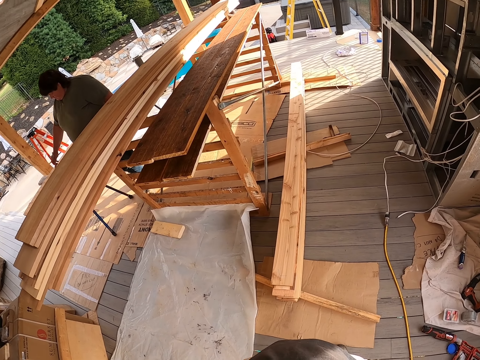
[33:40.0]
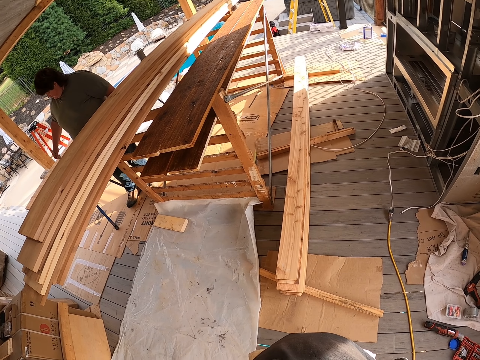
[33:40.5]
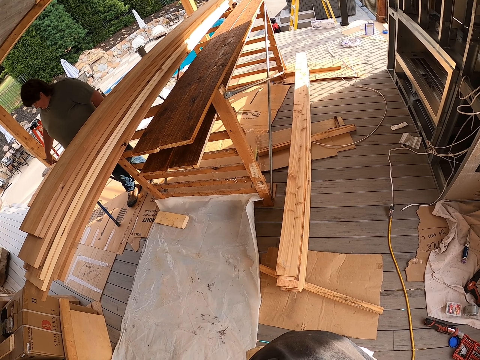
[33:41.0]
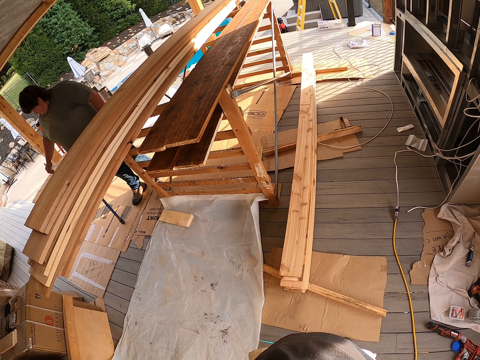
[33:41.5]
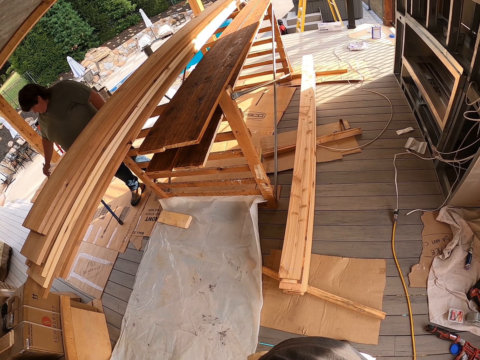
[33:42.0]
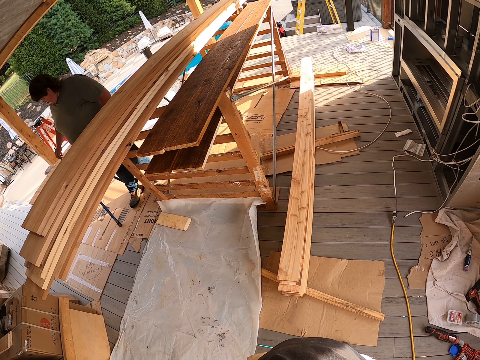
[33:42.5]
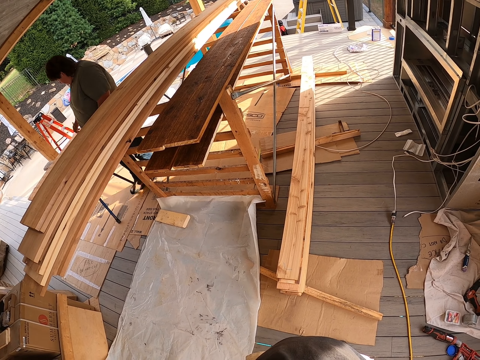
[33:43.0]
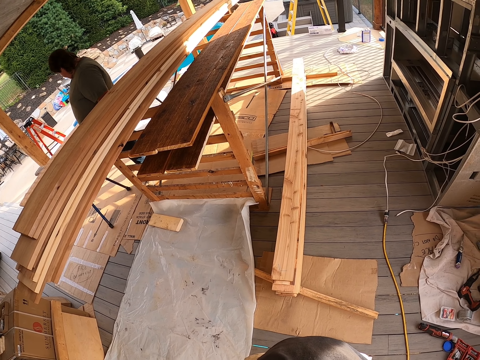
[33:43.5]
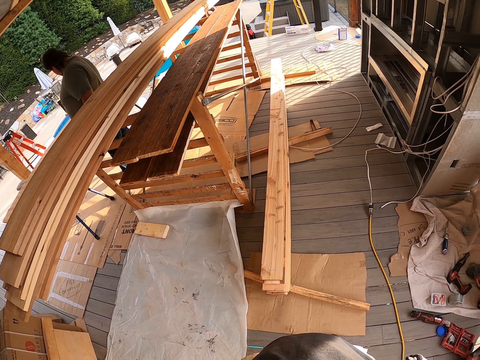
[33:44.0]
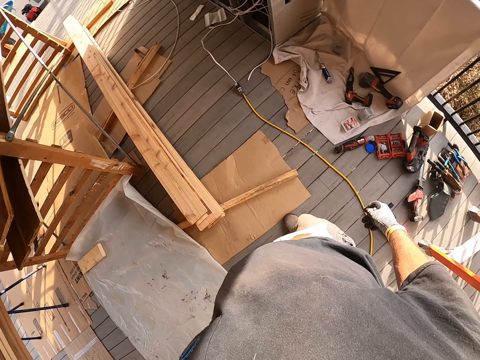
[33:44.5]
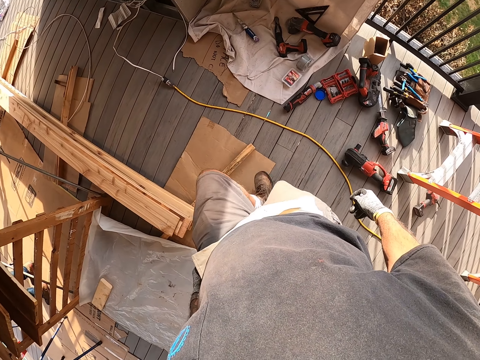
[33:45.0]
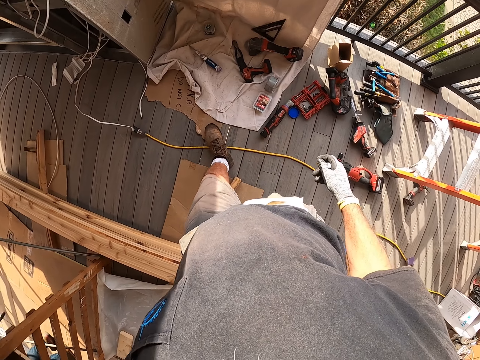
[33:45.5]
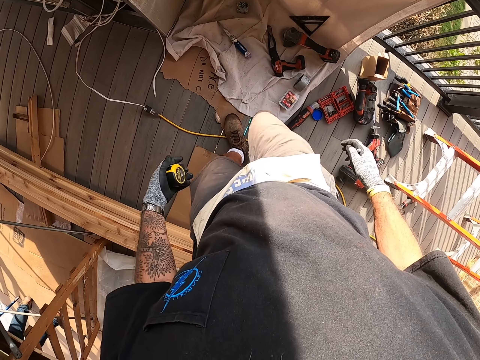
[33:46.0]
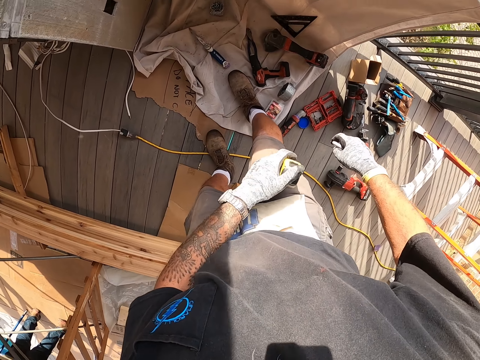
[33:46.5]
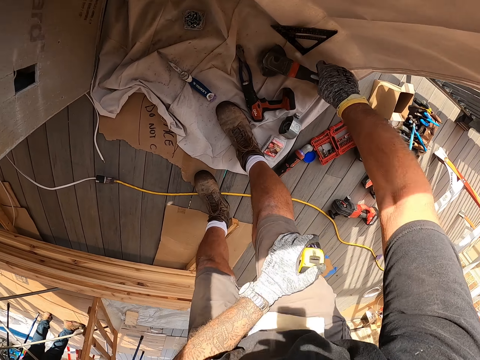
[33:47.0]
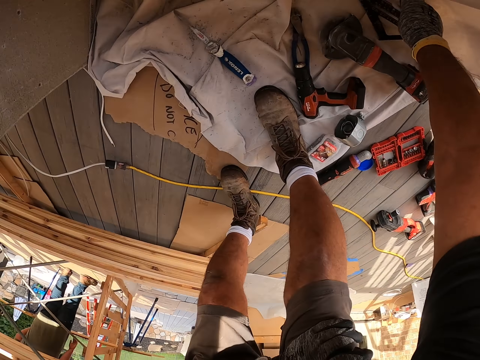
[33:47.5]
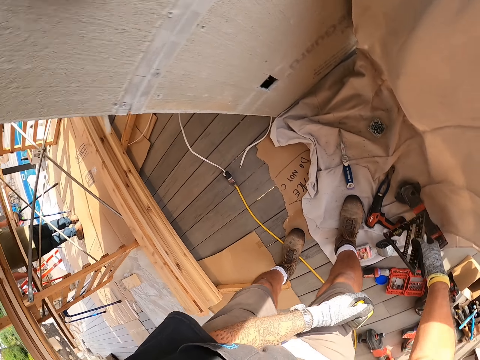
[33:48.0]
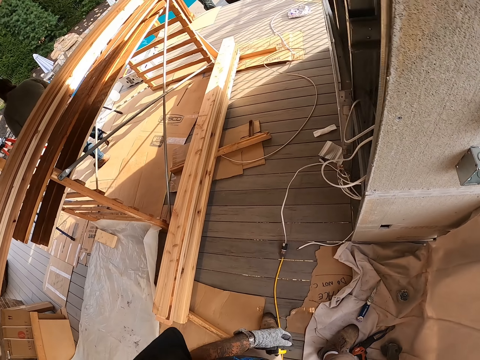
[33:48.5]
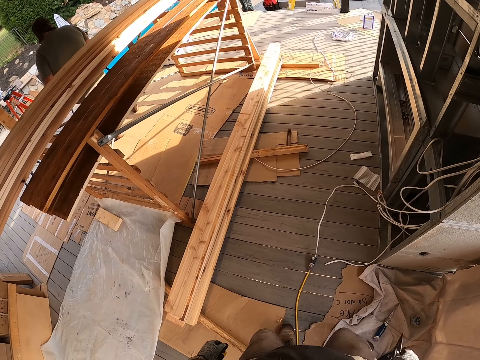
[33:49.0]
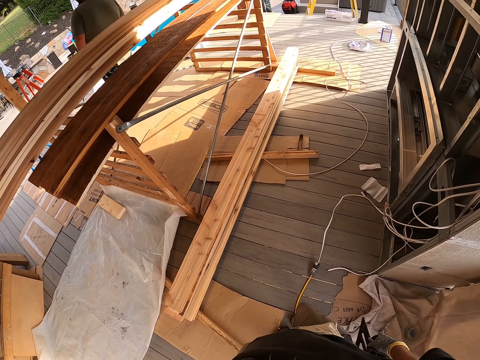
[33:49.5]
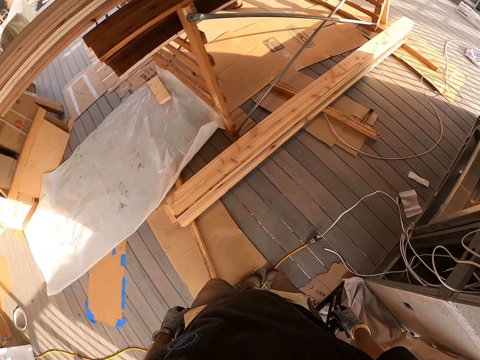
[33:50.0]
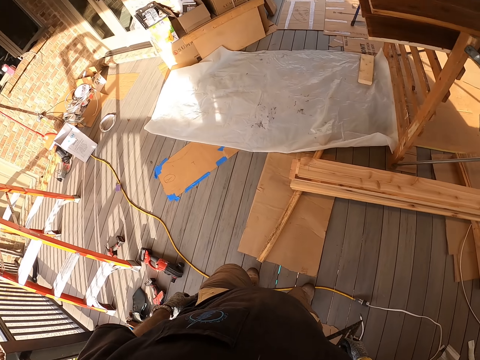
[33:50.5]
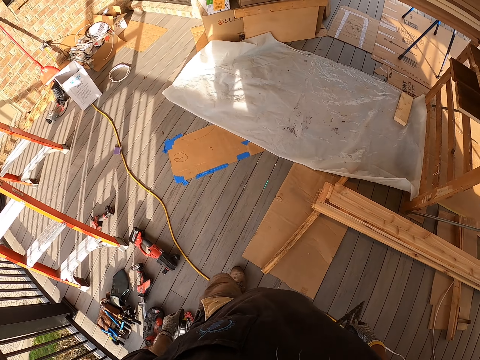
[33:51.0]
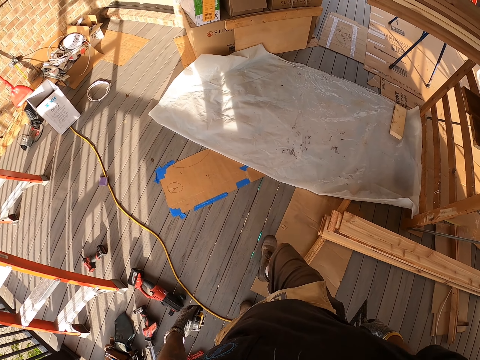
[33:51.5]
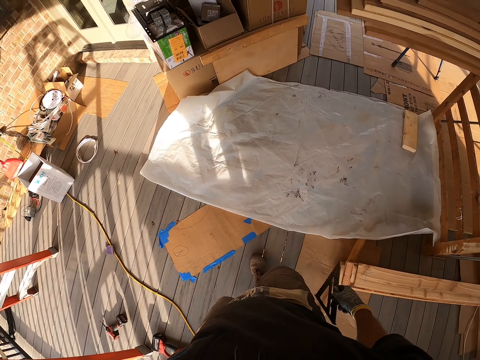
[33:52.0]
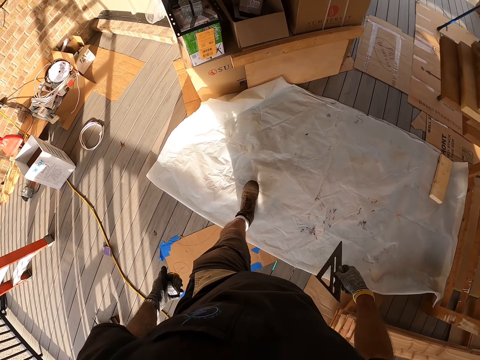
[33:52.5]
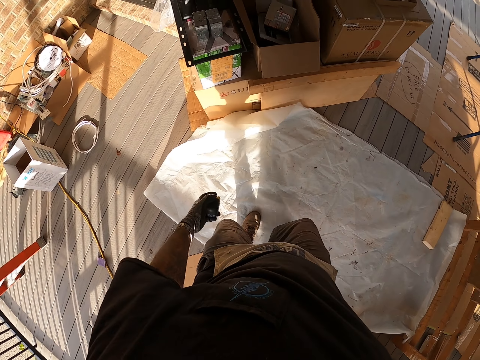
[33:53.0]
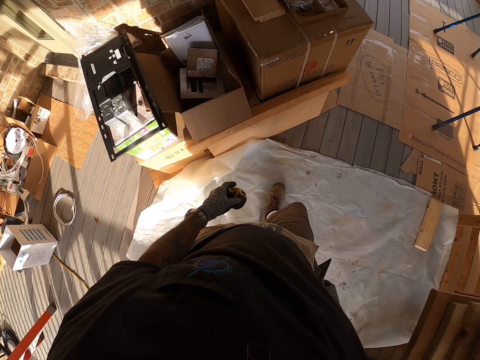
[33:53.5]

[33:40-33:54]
A person paints wood with the right hand. The camera wearer looks at the person. The person moves around. The camera wearer looks around. They walk around and bend. They pick up a triangular ruler. They stand, stare around and walk around.

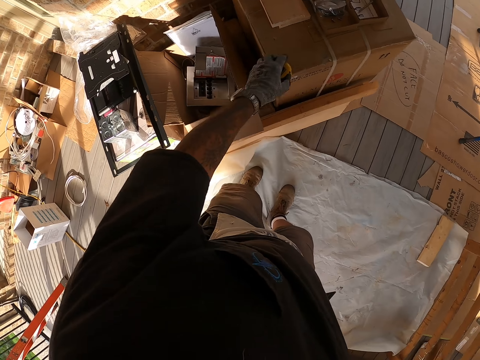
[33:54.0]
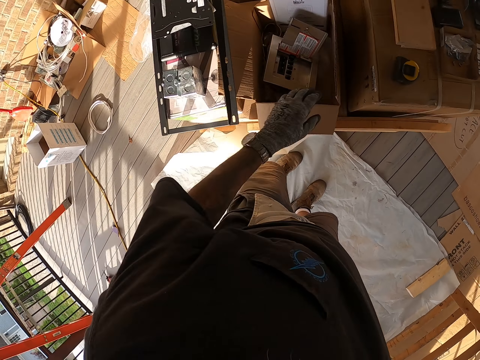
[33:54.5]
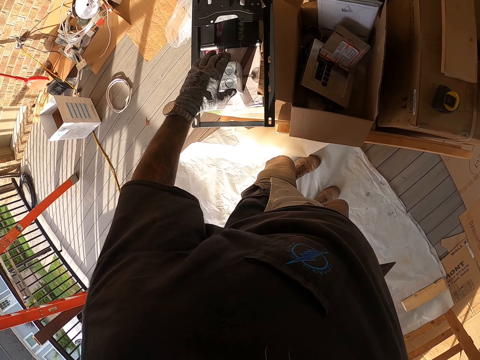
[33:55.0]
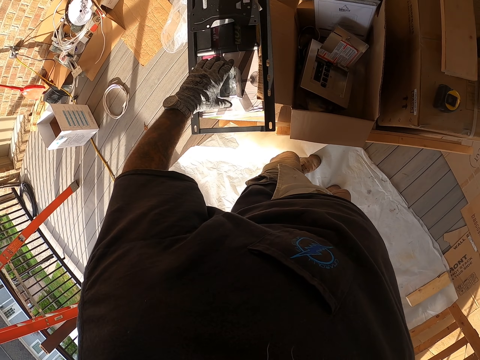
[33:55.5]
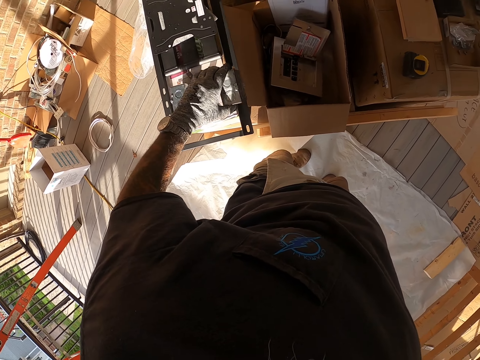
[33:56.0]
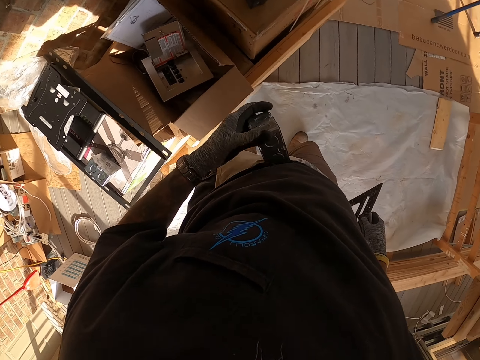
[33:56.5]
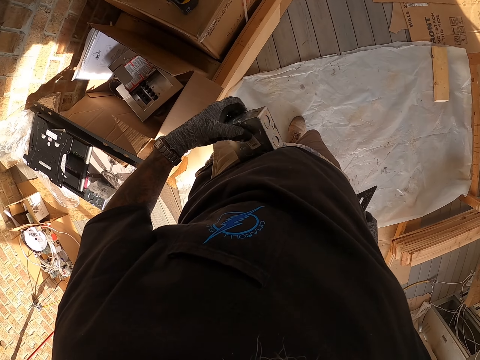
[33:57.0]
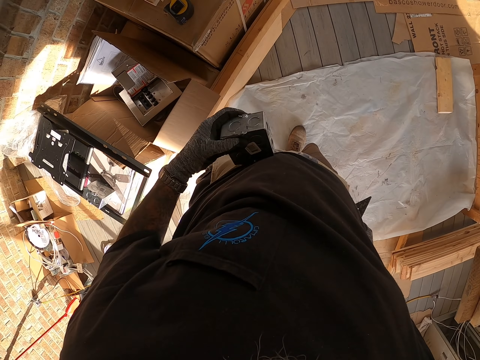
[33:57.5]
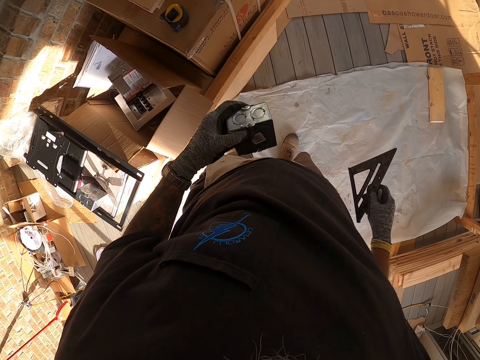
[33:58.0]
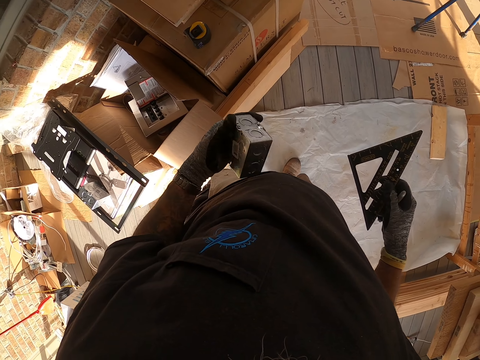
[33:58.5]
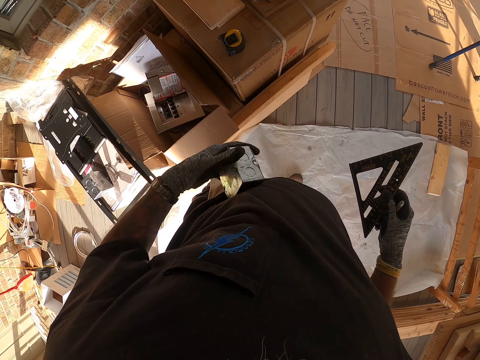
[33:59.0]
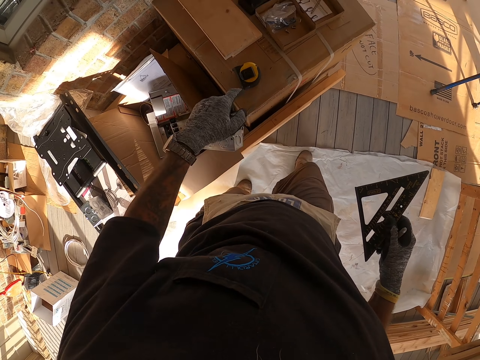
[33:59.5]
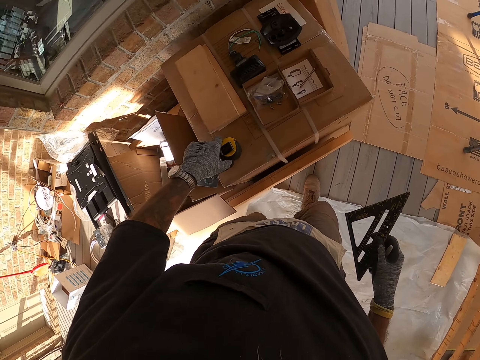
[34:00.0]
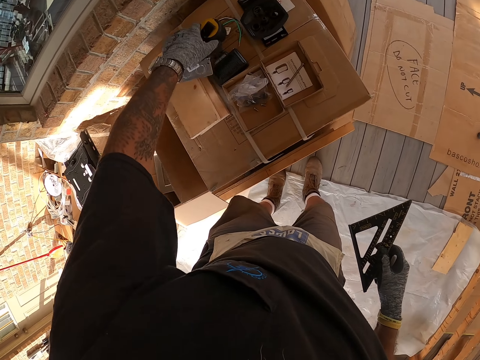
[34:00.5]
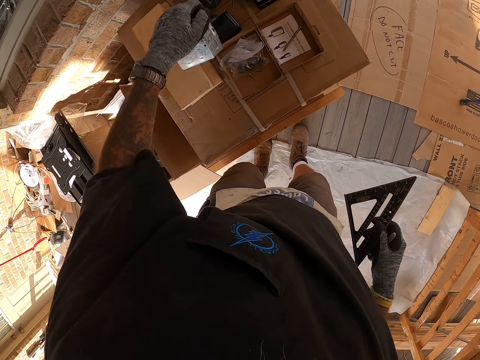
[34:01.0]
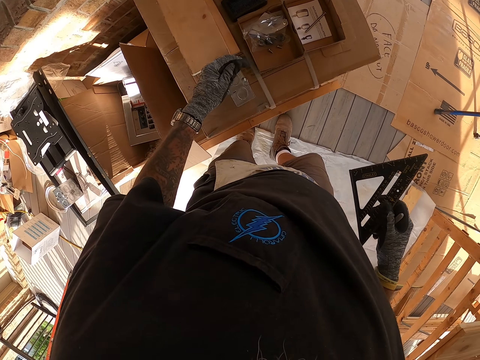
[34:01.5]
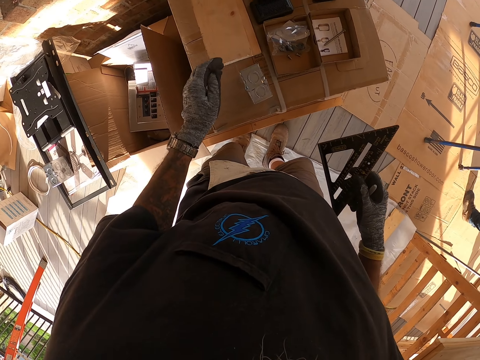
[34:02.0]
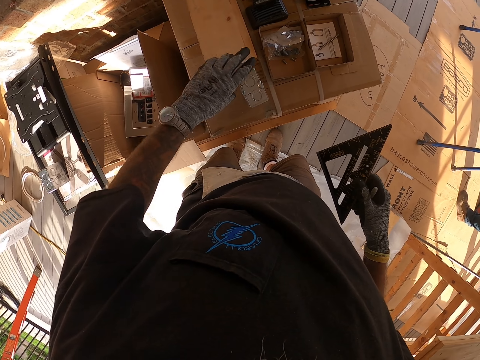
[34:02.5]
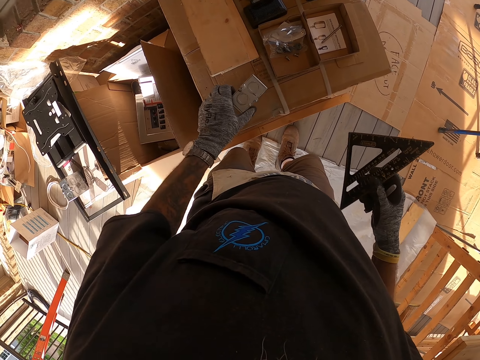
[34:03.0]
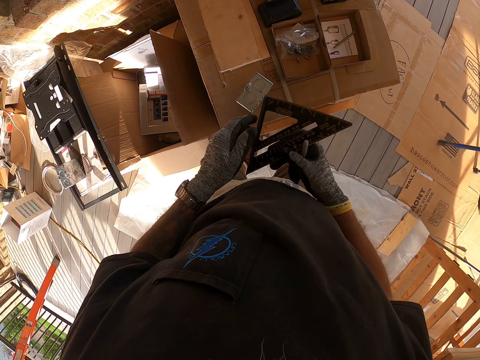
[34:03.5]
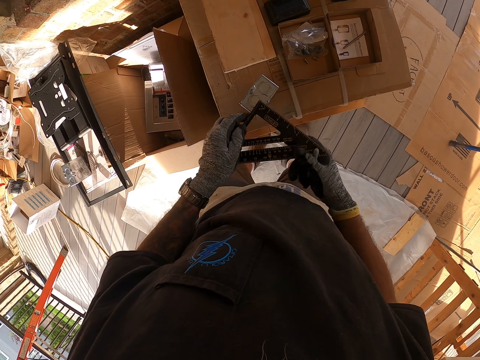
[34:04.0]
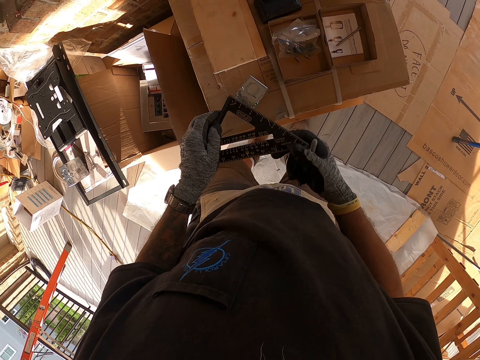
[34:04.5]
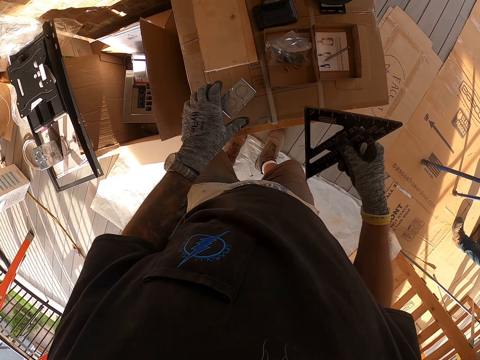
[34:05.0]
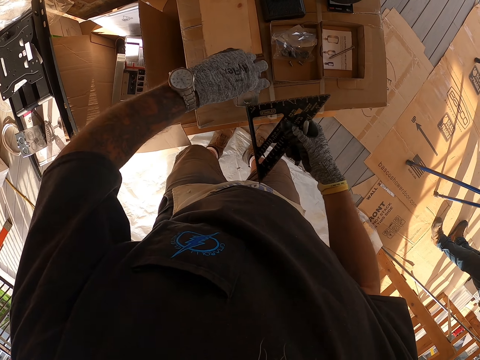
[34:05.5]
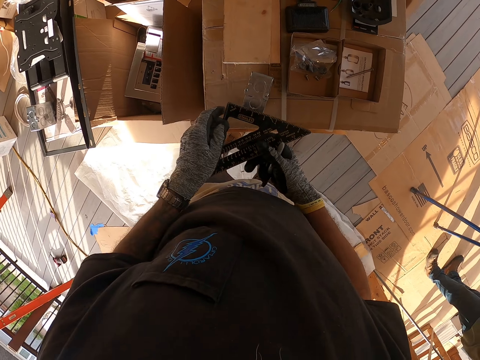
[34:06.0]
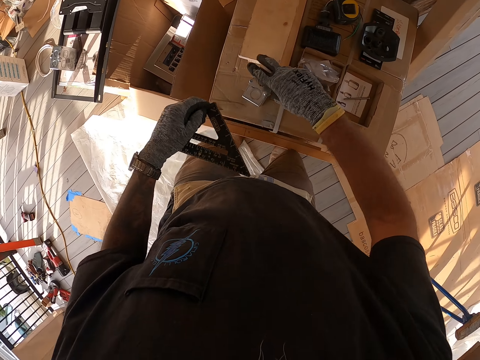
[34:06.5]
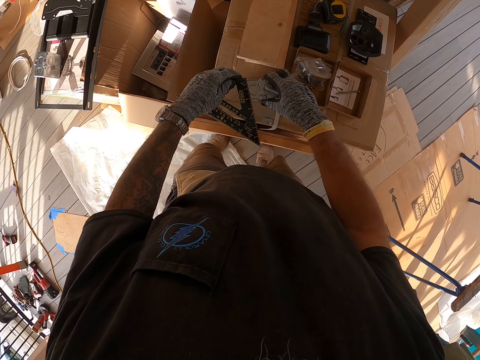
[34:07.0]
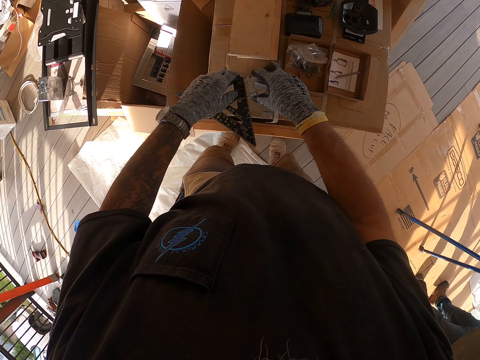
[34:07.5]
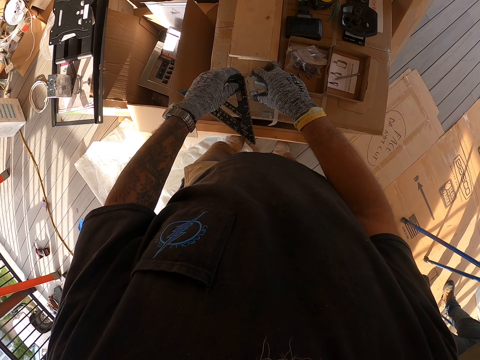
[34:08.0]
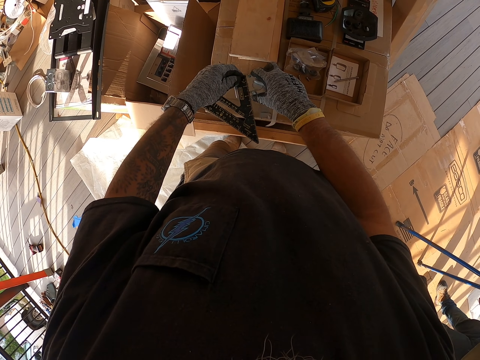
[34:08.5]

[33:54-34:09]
The camera wearer puts down a tape measure. They pick up the metal box with the left hand. They put something on the stomach. They look at the metal box and turn the metal box. They pick up the tape measure with the left hand. They hold the tape measure, move the tape measure and place the tape measure down. They put down the metal box. They move the metal box. They hold the triangular ruler with the left hand and stare at the triangular ruler. They hold the ruler with the right hand. They move something with the left hand. They turn the metal box. They place the ruler down. They hold the ruler with the left hand. They pick up something. They place the triangular ruler on the metal box.
